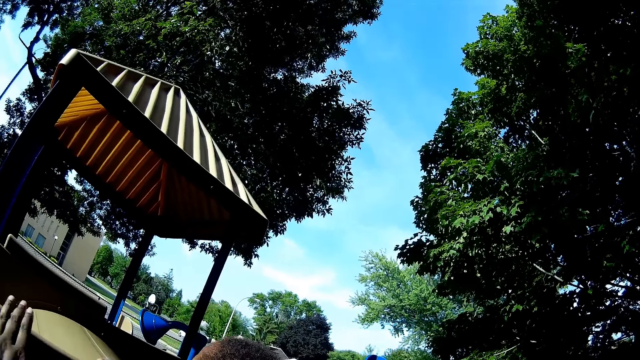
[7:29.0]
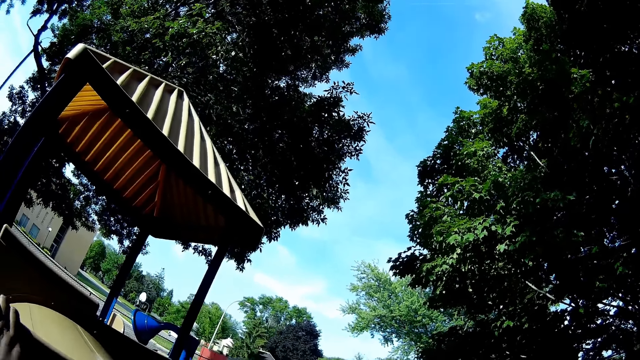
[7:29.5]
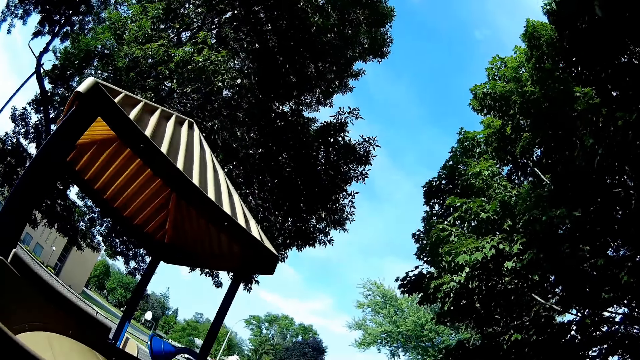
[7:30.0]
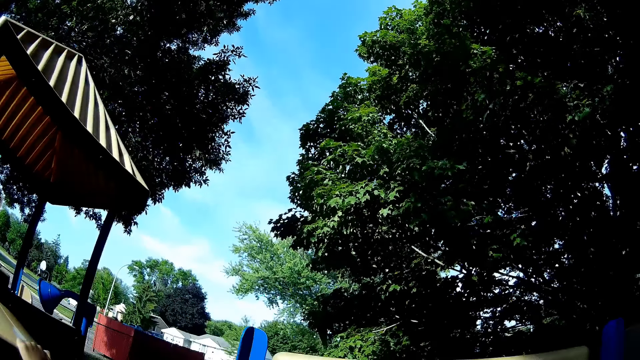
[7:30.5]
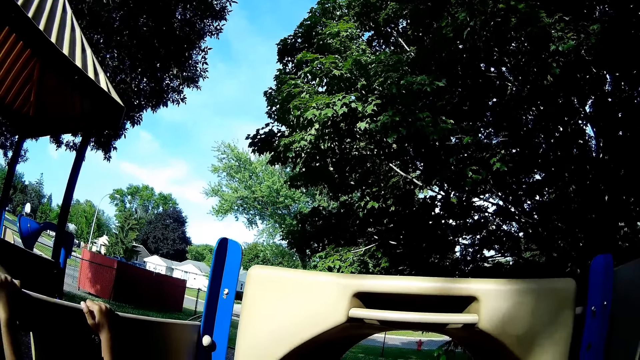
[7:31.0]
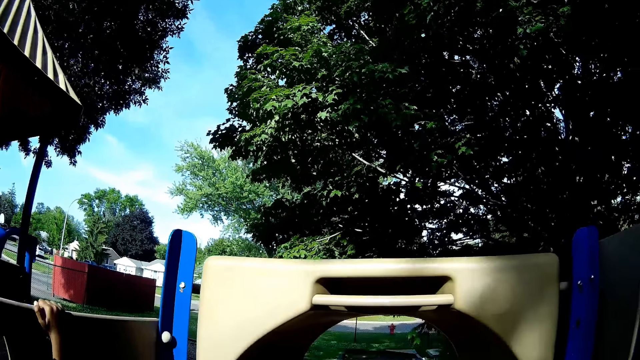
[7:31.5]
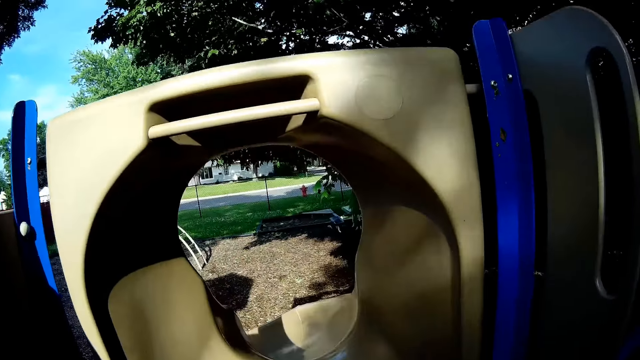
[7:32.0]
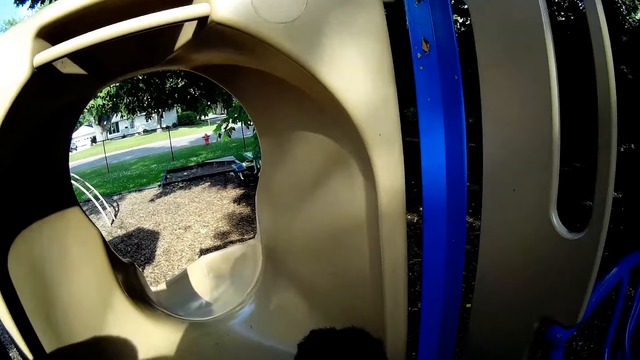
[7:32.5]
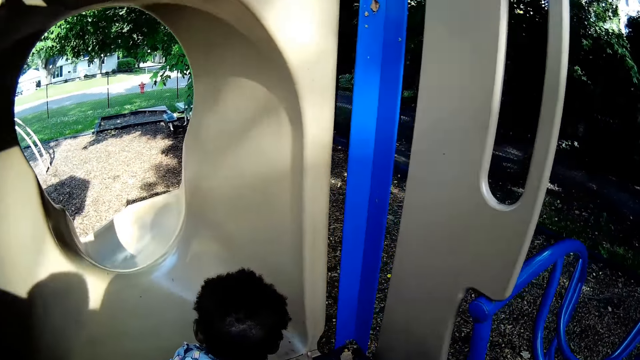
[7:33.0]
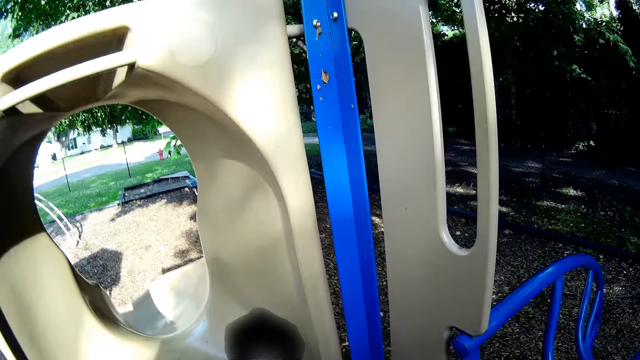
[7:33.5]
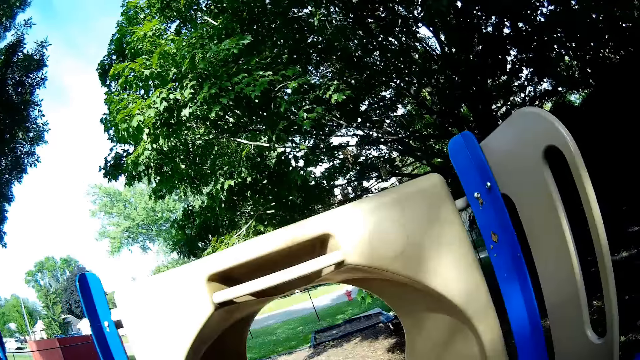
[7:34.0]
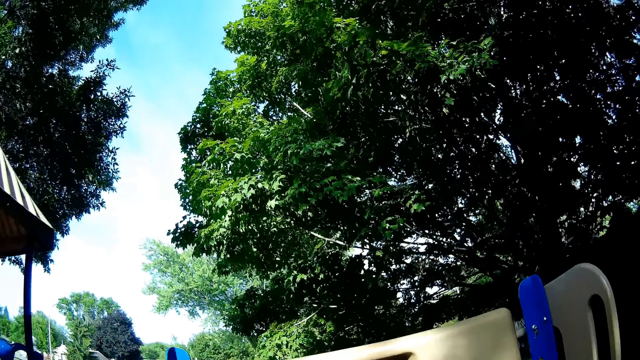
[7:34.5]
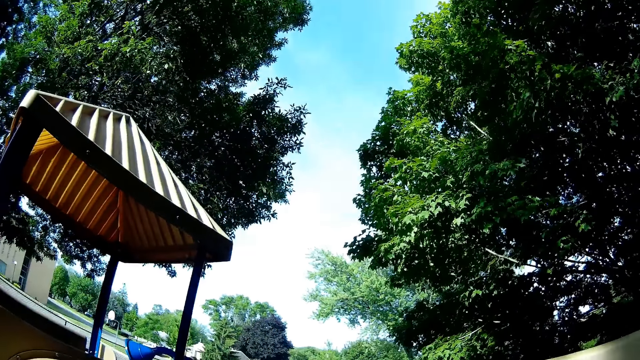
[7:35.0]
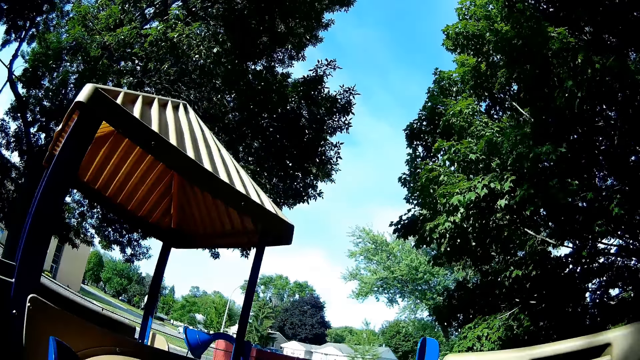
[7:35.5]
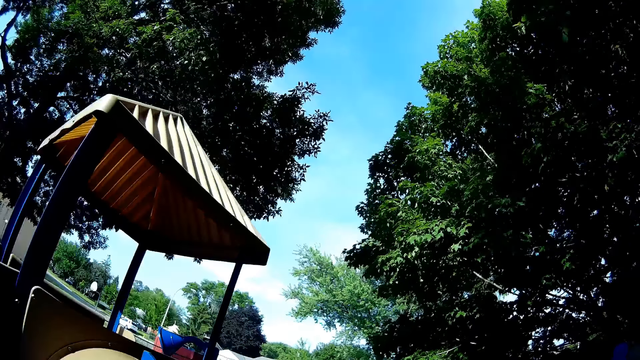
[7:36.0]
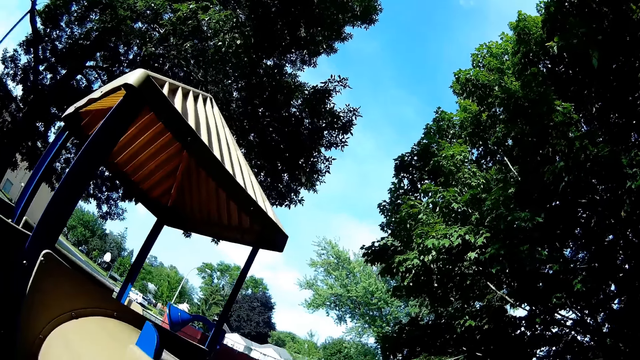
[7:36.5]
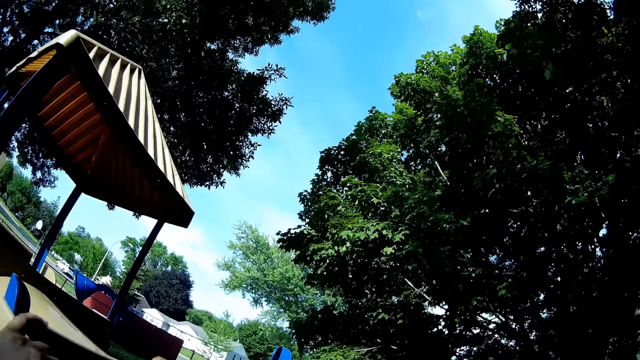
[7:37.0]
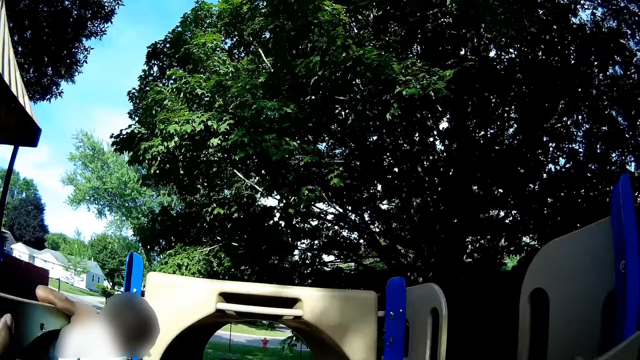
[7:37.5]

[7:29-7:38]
The camera wearer looks around.

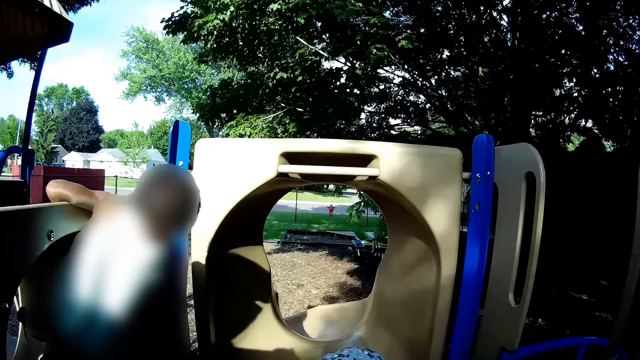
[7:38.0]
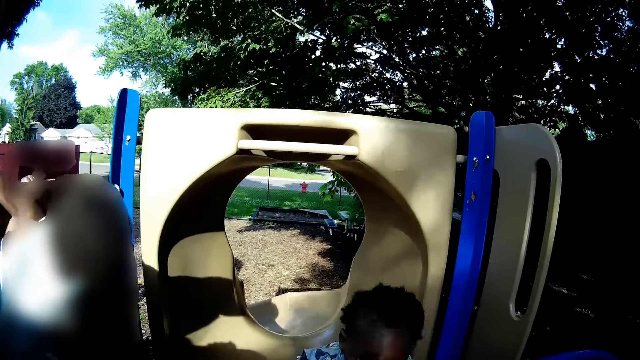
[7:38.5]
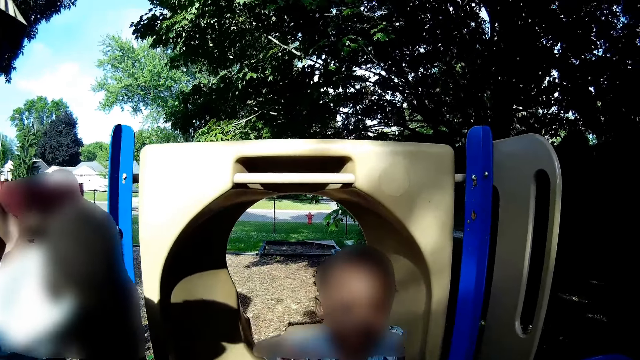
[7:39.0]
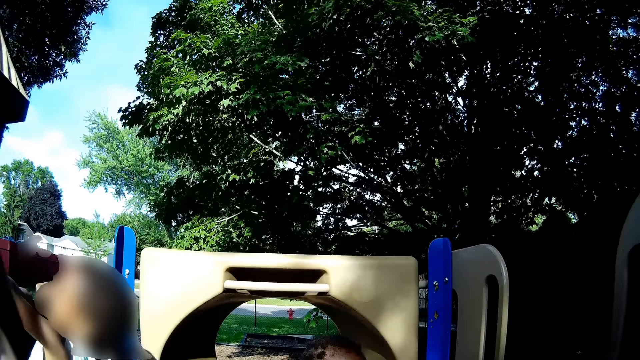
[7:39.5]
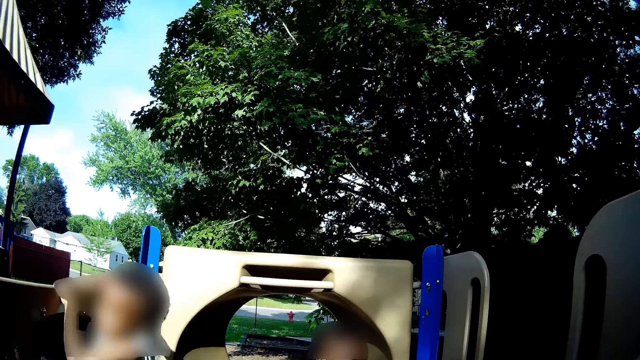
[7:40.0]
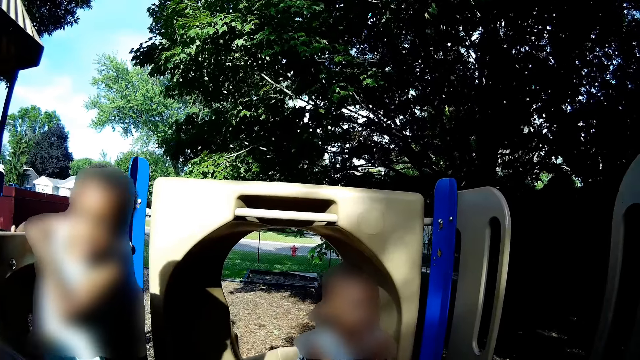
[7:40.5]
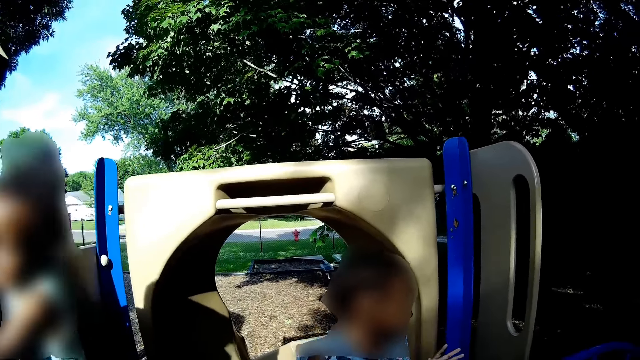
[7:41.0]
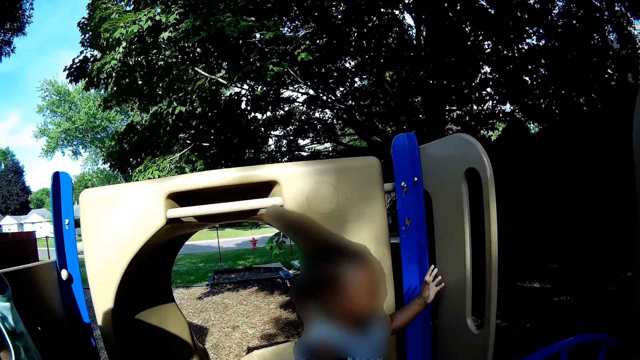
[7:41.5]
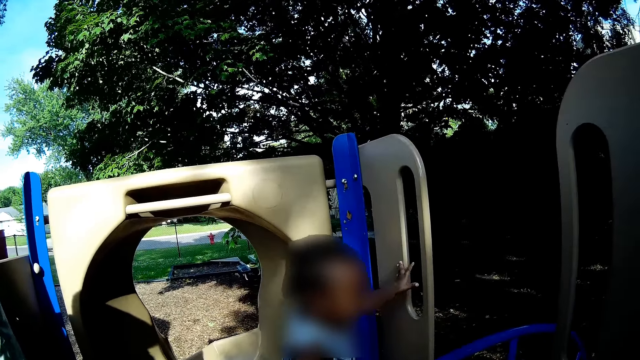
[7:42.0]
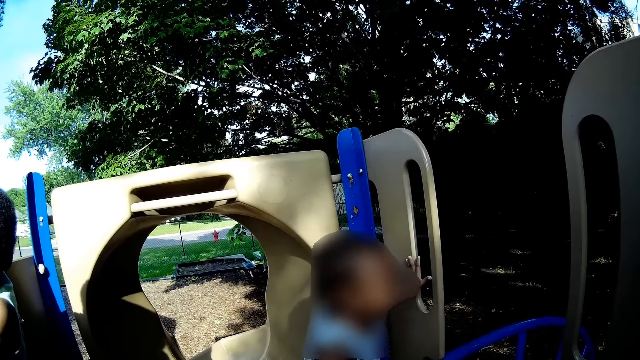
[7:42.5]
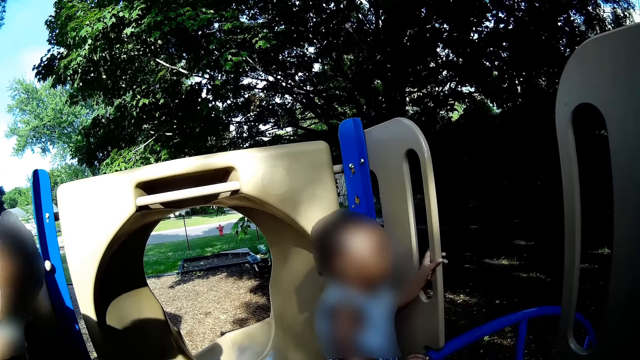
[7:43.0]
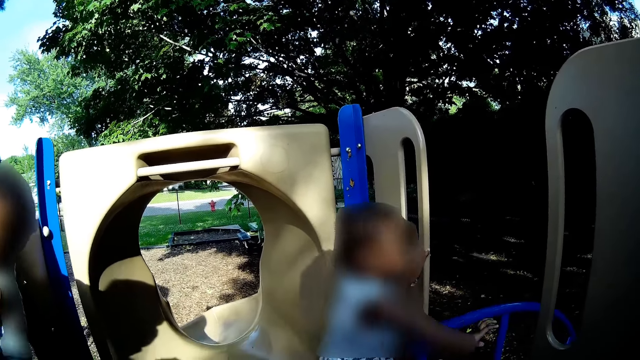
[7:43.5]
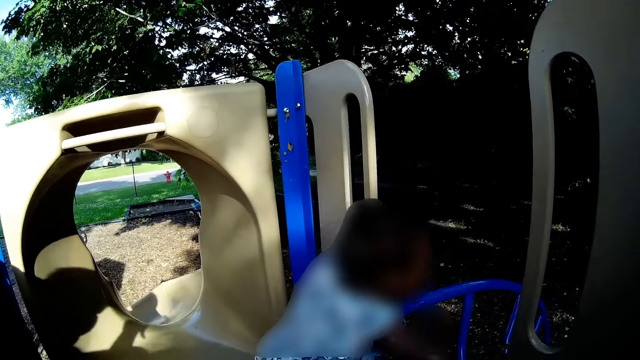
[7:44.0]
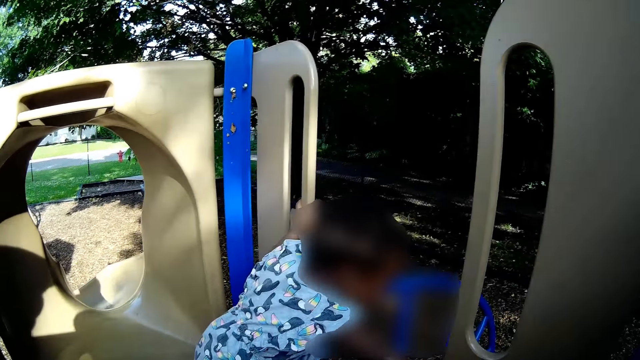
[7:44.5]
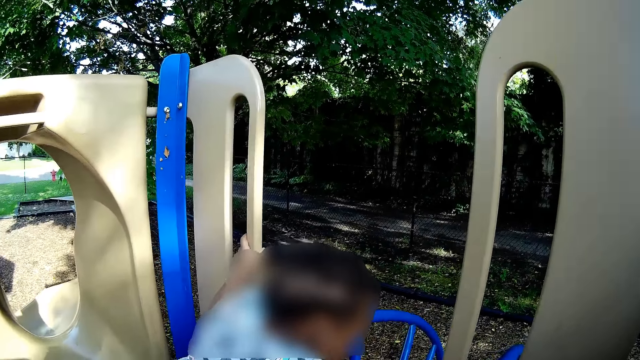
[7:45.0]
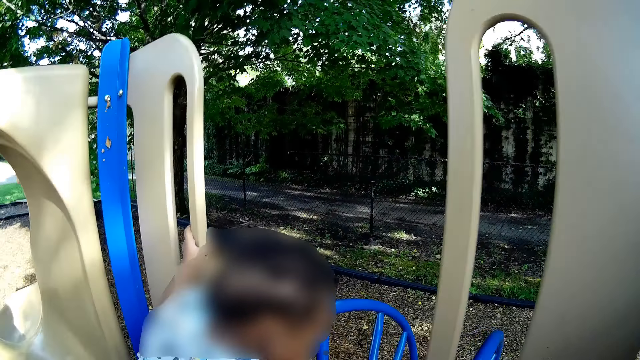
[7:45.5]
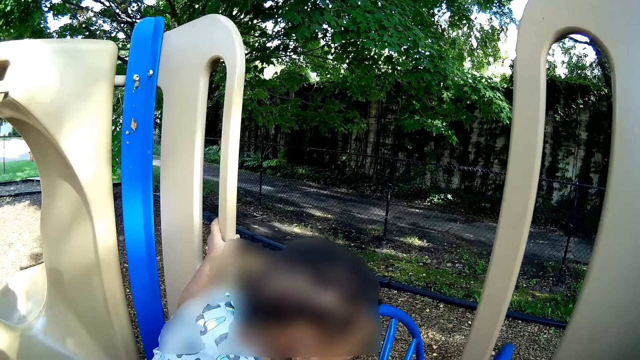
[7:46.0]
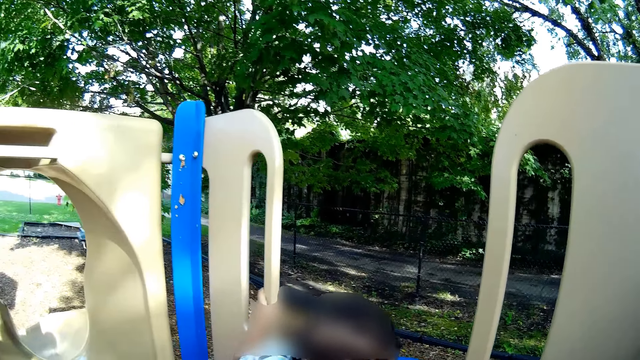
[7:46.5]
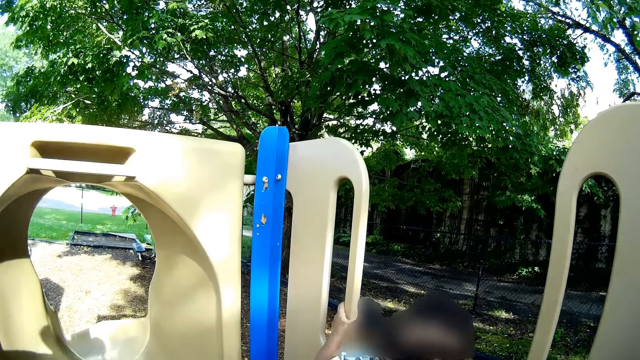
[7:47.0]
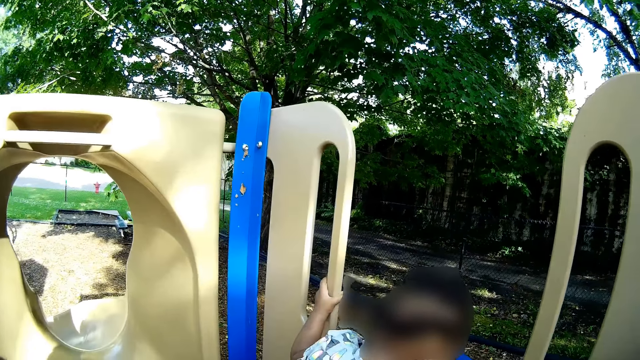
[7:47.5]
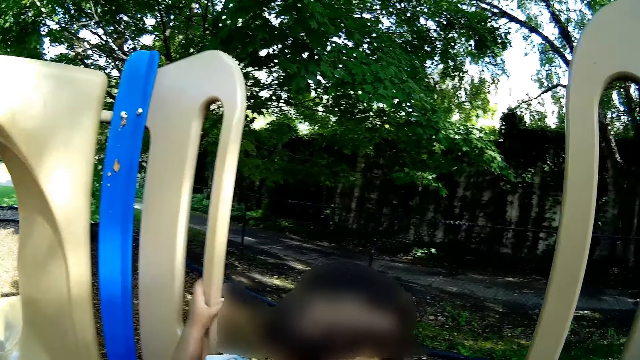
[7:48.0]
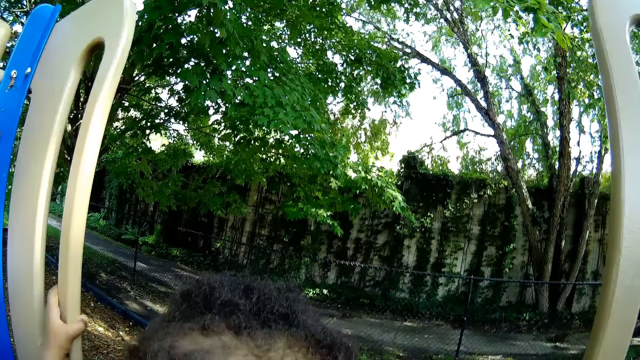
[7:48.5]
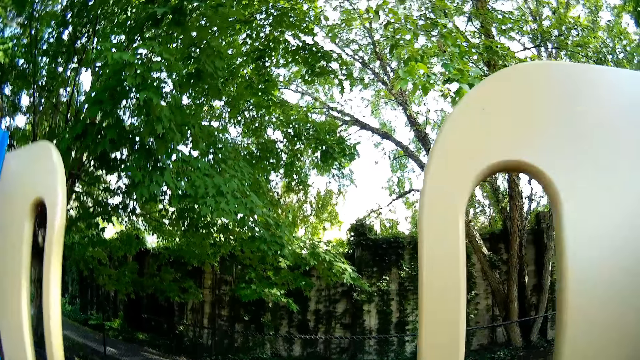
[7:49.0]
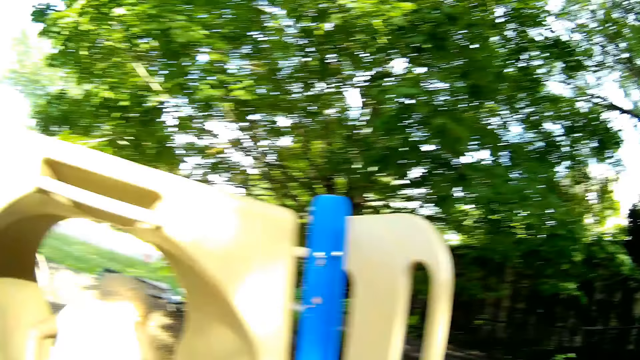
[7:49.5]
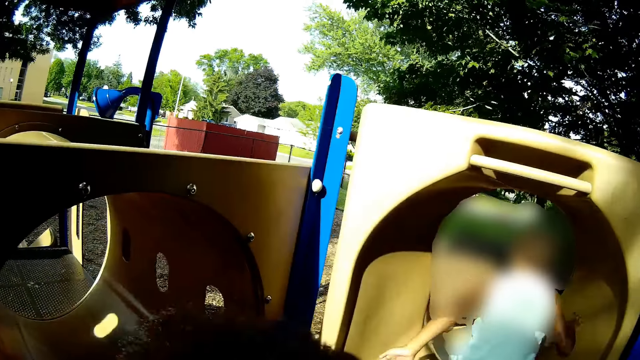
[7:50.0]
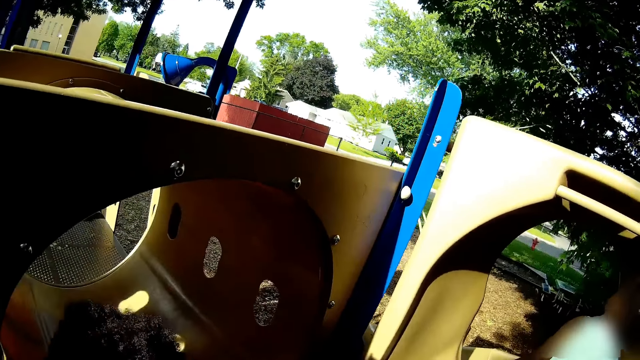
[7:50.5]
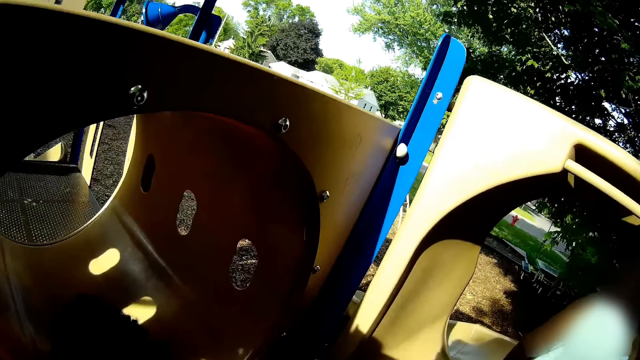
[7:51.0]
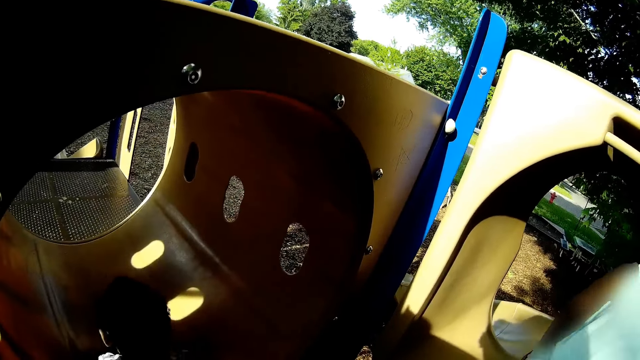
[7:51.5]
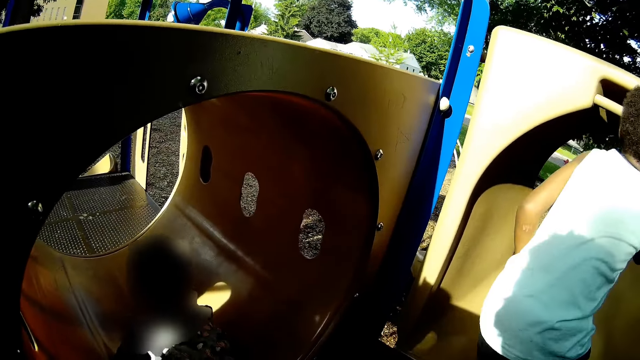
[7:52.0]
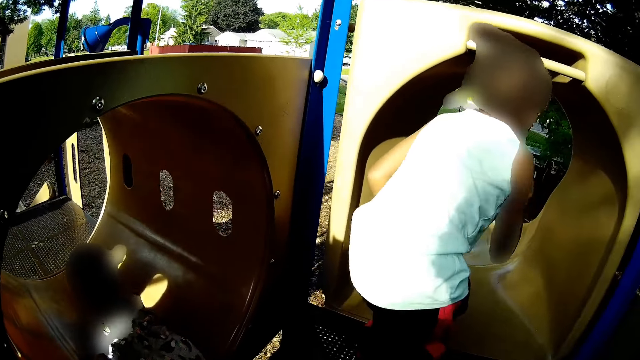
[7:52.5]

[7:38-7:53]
The camera wearer touches a person. The girl holds a part of the slide with her left hand. The camera wearer converses with the girl. They carry another person. They drop the girl on the slide with both hands. The girl crawls in a tunnel on the slide.
